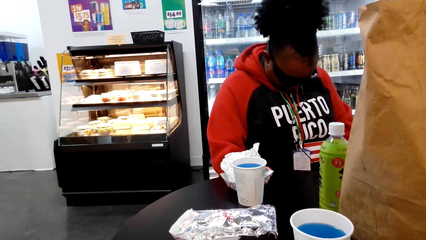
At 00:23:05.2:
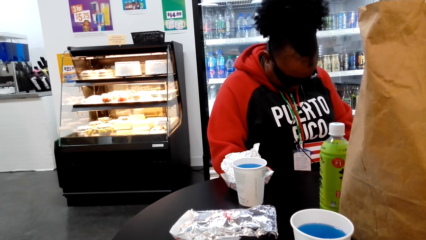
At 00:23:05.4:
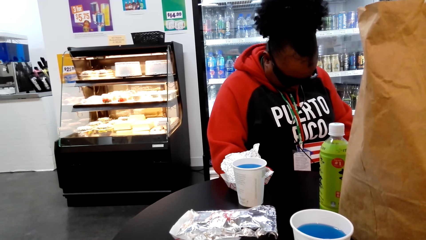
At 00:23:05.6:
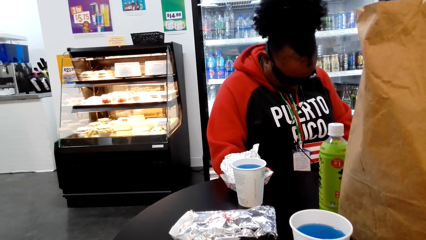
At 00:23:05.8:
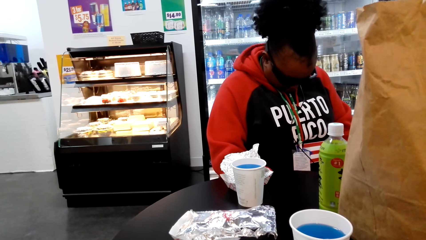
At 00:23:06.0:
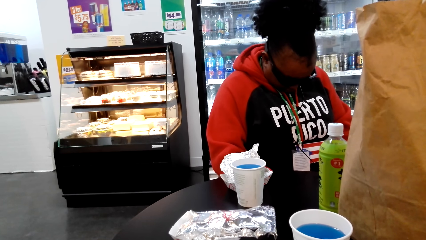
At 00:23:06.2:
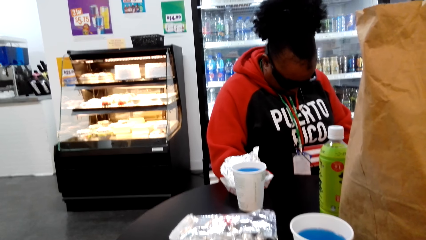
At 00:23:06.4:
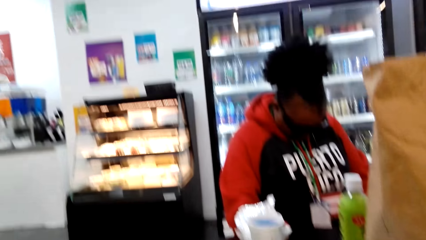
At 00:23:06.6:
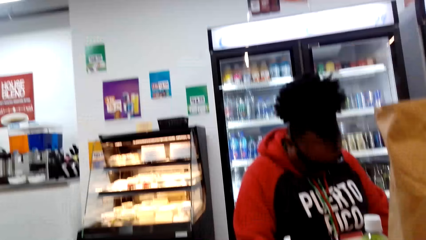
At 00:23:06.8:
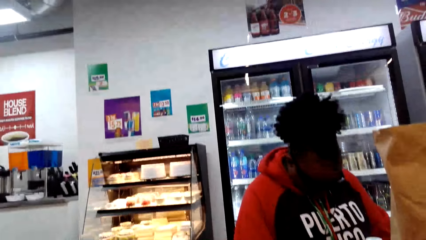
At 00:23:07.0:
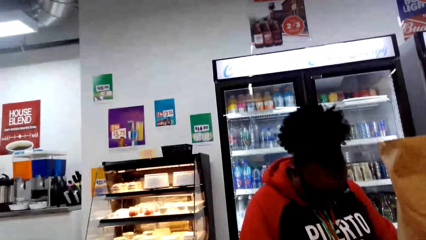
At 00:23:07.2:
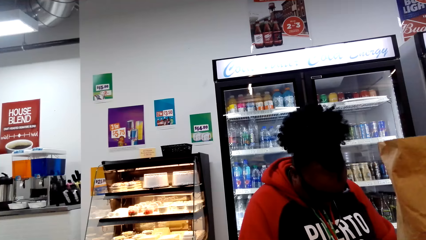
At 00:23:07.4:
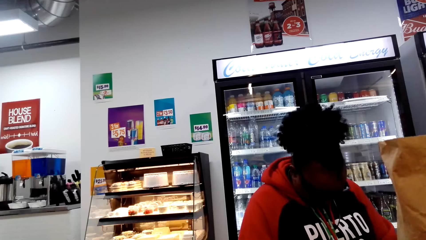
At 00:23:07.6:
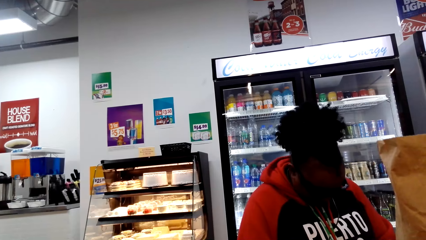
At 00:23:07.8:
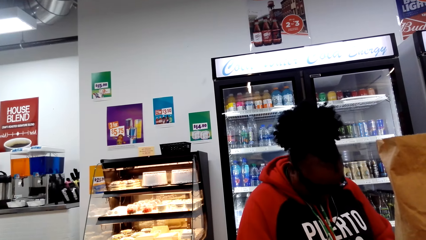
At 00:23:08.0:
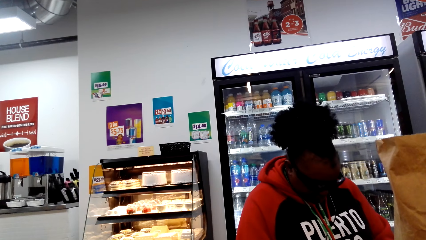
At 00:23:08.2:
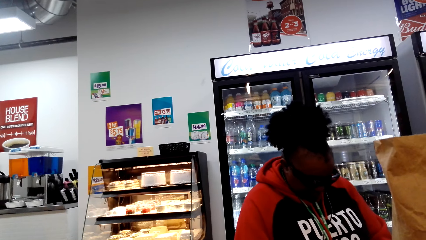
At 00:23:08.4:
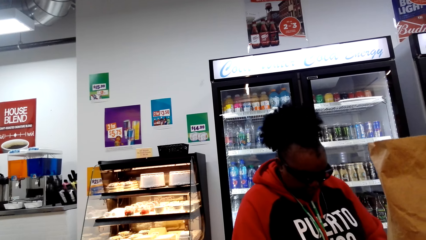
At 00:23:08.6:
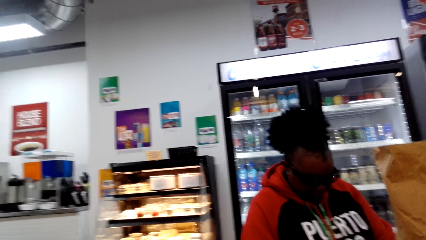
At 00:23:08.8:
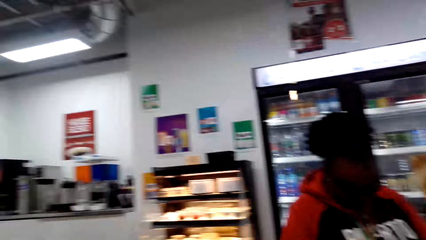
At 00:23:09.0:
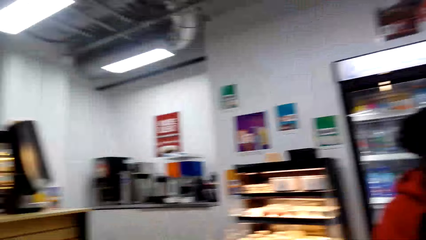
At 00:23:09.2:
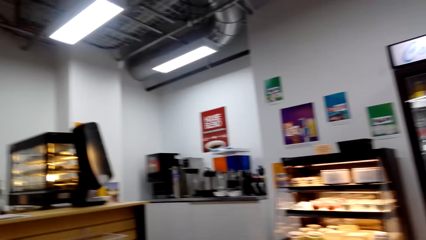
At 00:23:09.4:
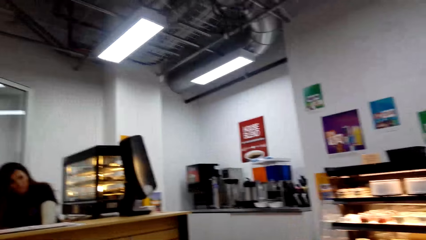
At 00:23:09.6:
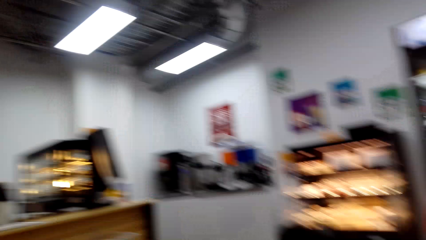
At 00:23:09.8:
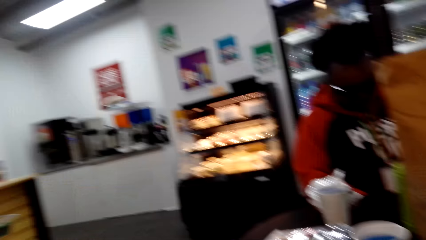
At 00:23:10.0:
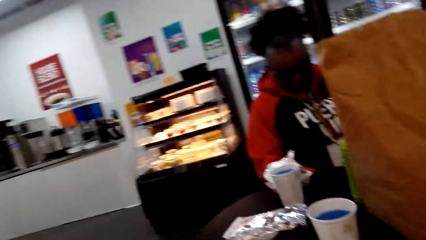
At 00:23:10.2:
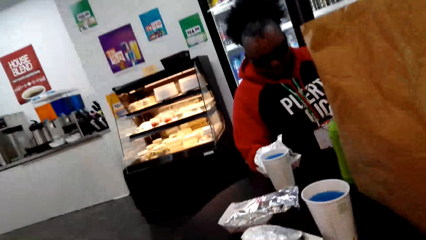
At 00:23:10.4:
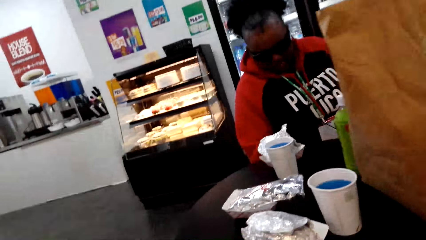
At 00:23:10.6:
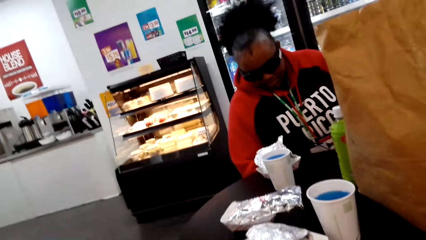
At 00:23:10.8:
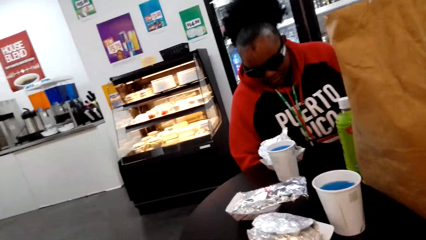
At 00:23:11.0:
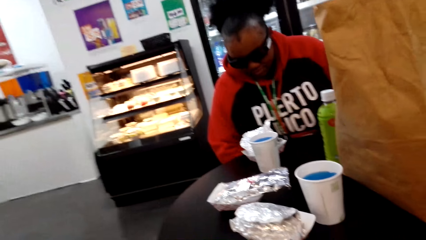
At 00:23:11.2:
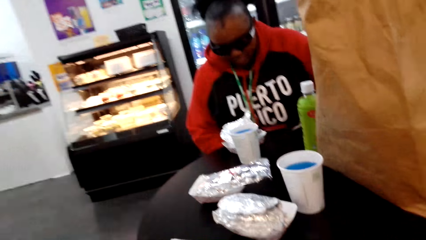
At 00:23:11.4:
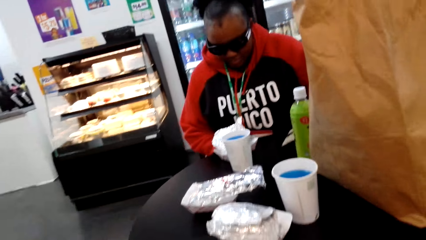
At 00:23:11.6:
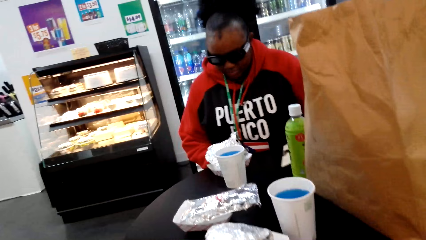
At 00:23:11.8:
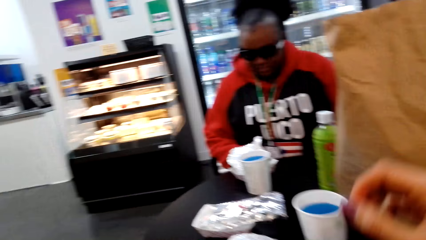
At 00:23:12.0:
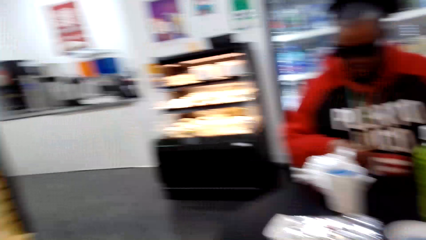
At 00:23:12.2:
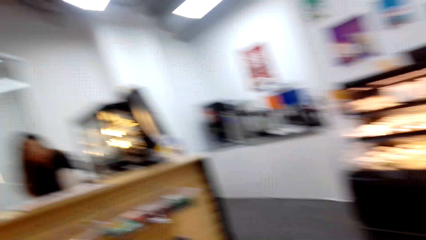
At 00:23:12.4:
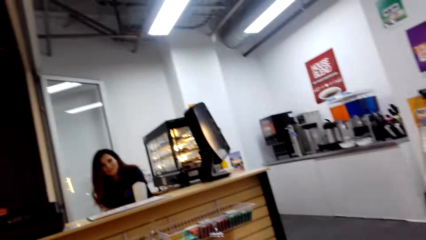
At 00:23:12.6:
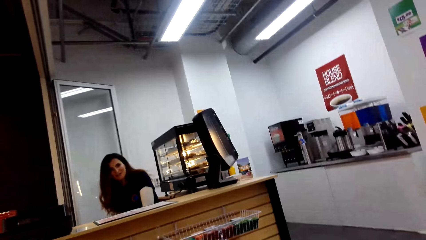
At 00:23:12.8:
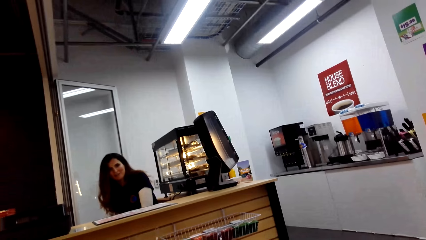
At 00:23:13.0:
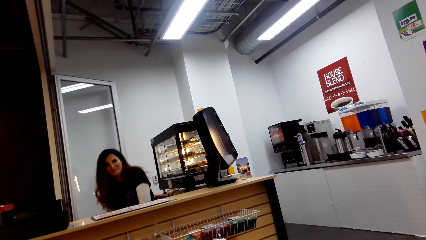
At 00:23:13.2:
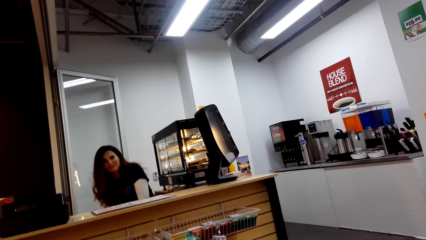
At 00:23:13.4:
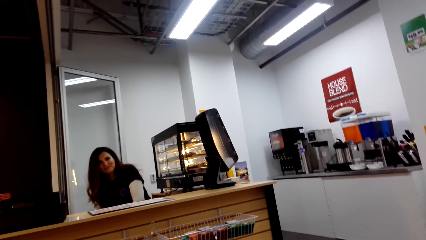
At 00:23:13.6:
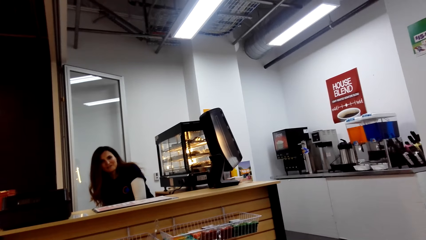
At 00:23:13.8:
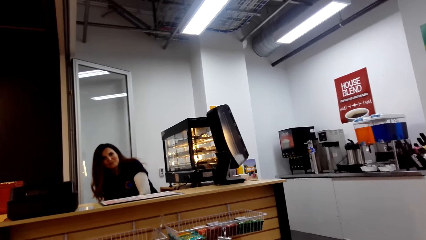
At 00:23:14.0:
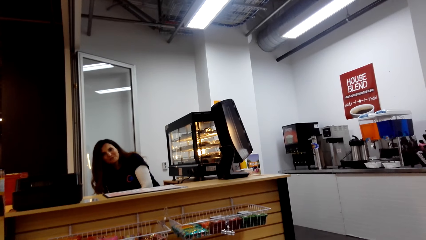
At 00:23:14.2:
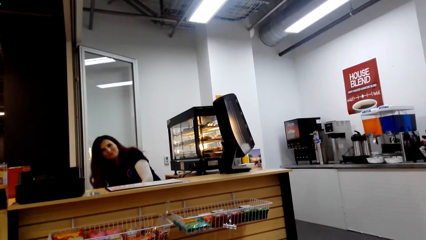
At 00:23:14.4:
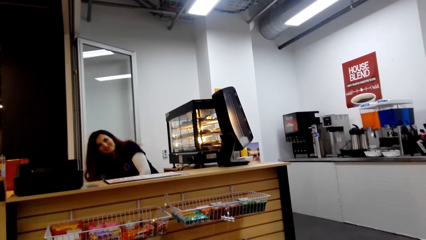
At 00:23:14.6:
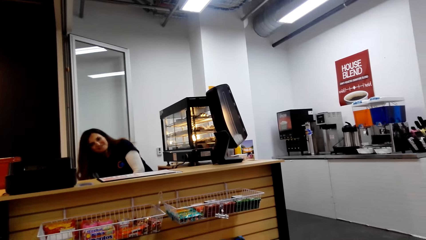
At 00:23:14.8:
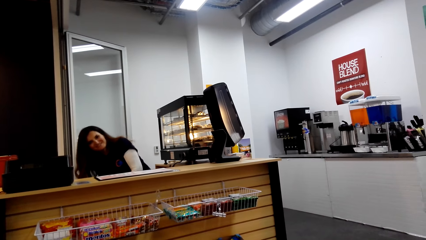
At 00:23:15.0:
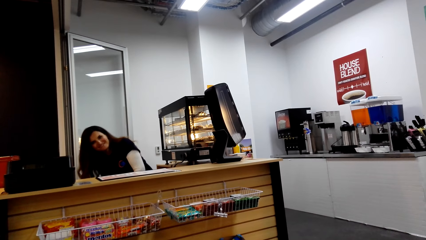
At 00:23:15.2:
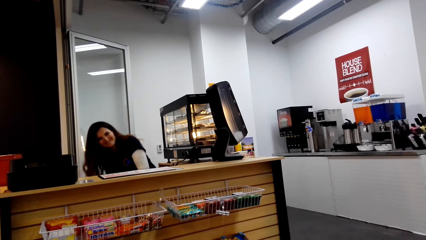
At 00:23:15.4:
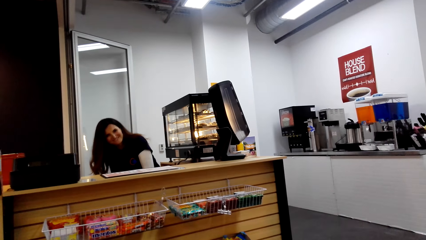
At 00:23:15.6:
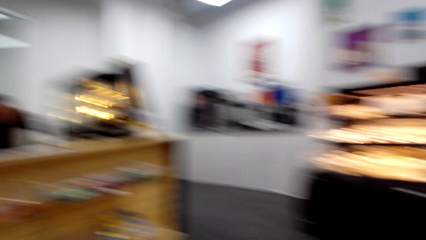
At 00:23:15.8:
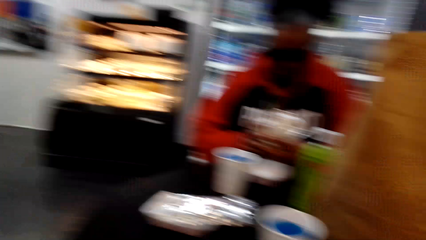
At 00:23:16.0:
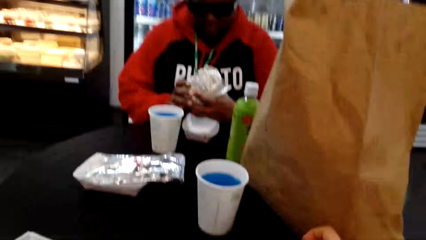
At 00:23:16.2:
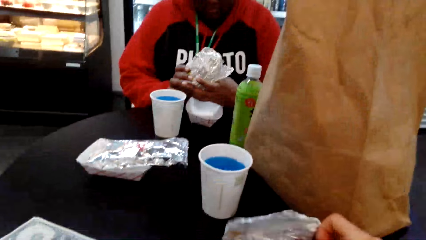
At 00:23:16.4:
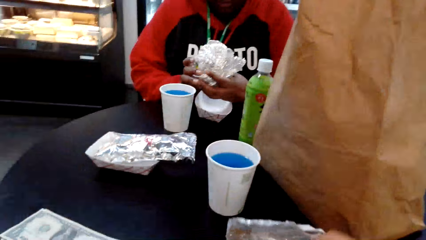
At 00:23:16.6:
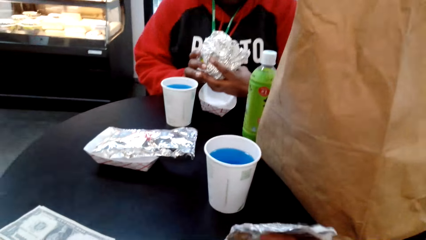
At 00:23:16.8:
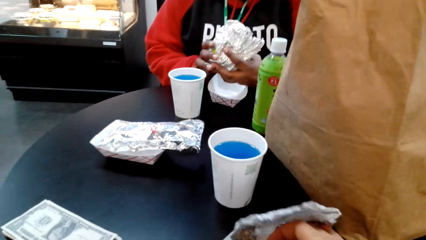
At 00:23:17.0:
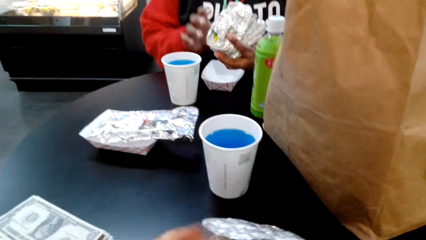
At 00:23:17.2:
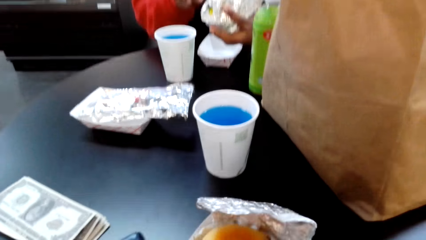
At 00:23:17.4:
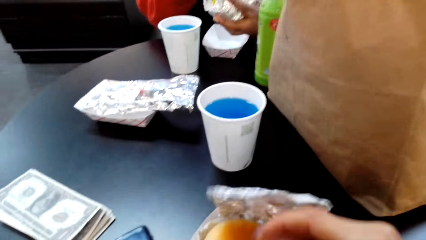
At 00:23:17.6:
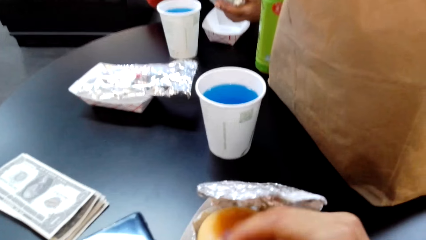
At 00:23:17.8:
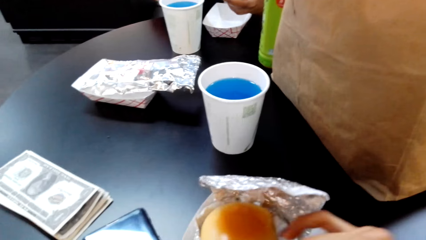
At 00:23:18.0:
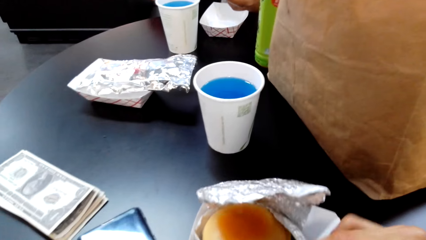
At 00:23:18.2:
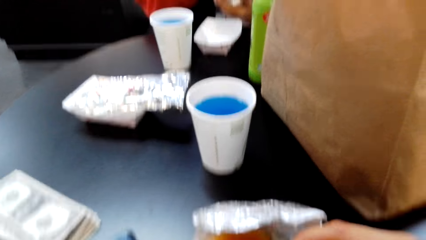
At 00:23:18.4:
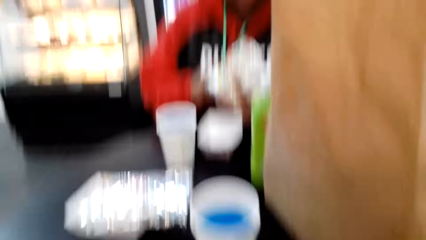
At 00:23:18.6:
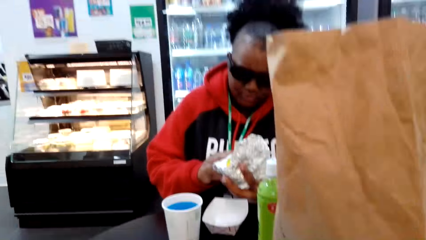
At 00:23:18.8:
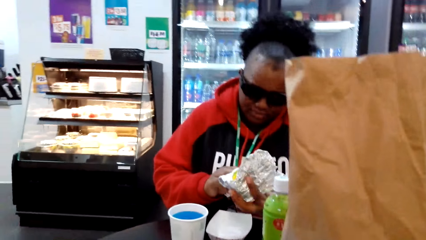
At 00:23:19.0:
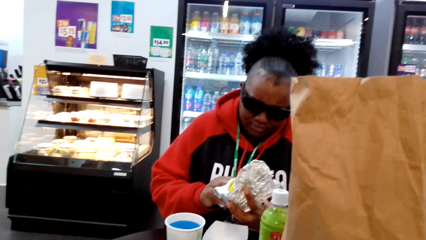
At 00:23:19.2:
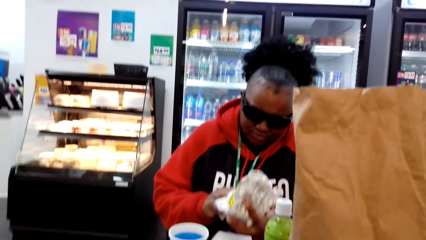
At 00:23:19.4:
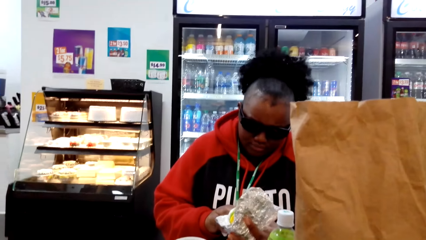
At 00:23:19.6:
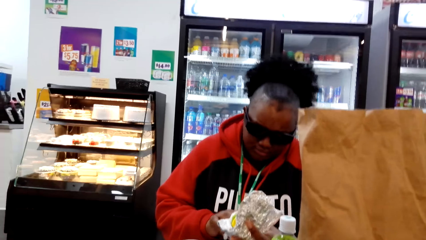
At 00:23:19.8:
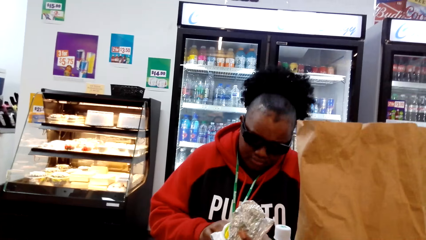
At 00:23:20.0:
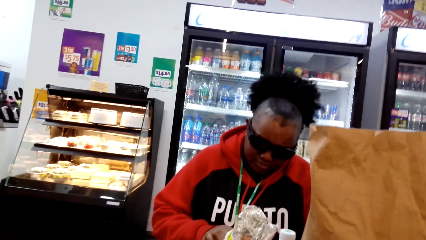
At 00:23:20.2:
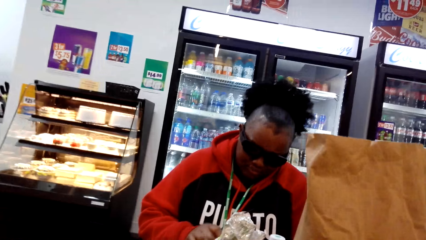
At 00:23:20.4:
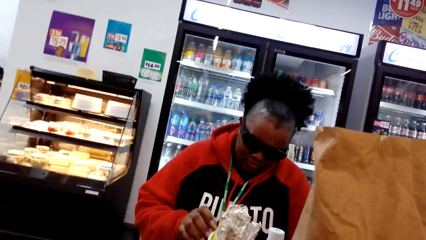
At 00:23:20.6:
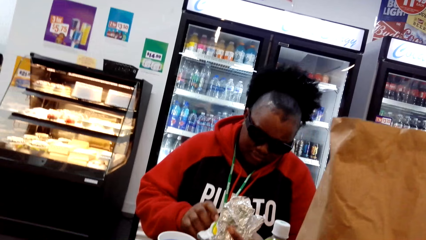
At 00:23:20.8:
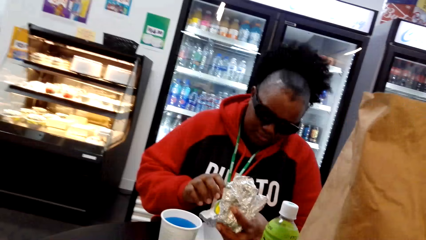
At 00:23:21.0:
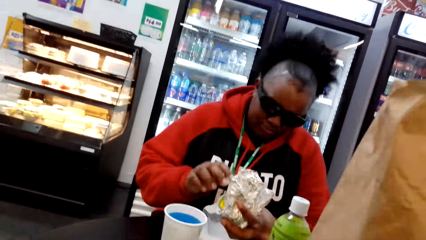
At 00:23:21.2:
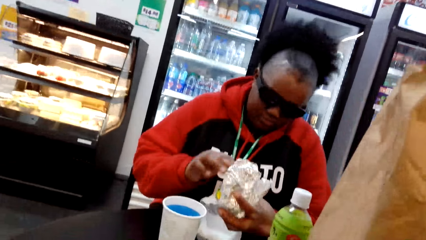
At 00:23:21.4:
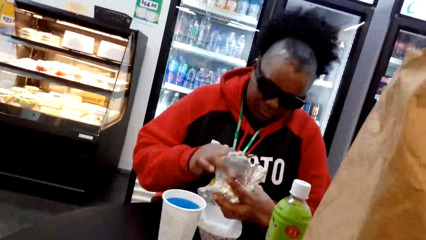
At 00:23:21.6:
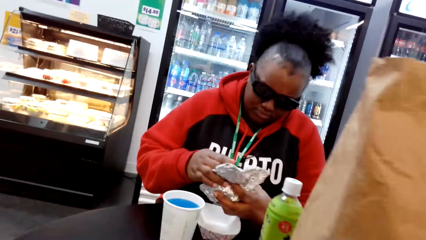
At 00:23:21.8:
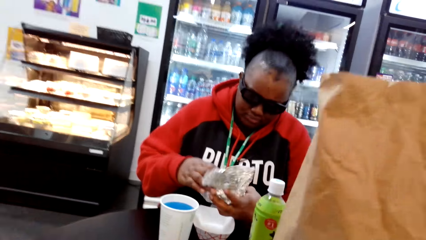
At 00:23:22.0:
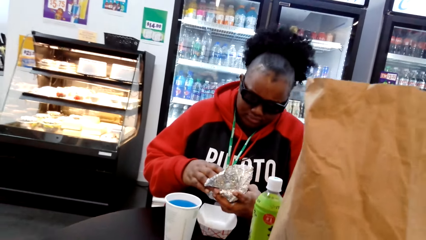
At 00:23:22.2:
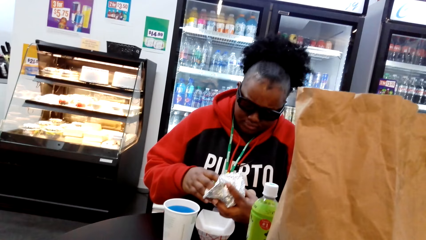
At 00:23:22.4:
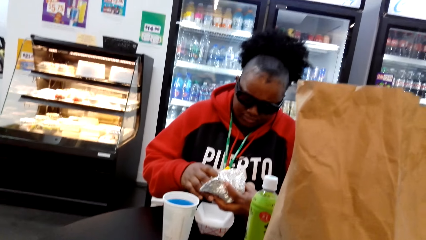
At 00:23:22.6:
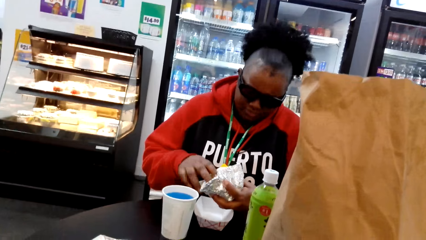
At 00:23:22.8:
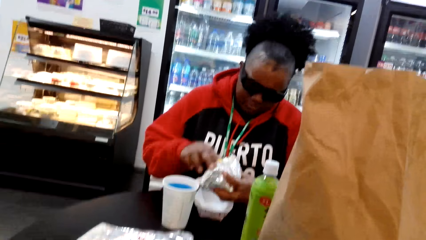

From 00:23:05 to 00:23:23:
The camera wearer looks to the side. They look at a woman. They look at a cashier. They look at the table. The woman unwraps the aluminium foil. The camera wearer opens the aluminium foil. They move the foil paper. The woman holds the aluminium foil.
